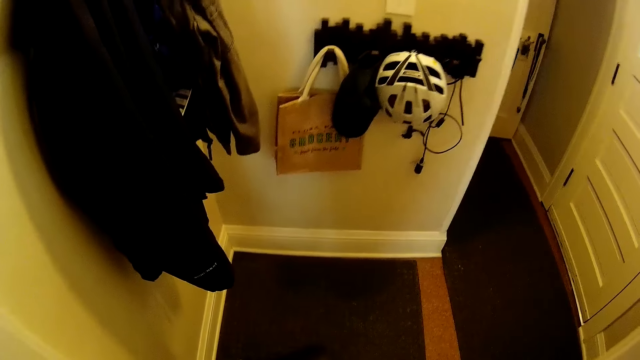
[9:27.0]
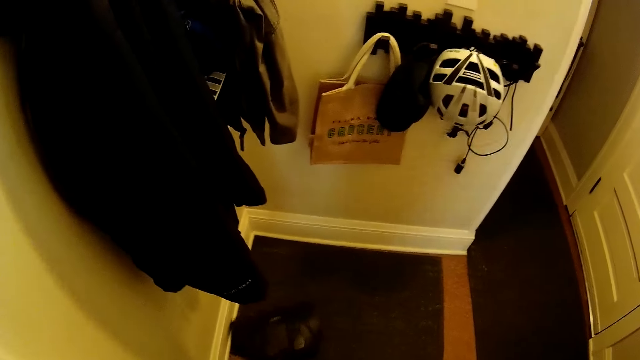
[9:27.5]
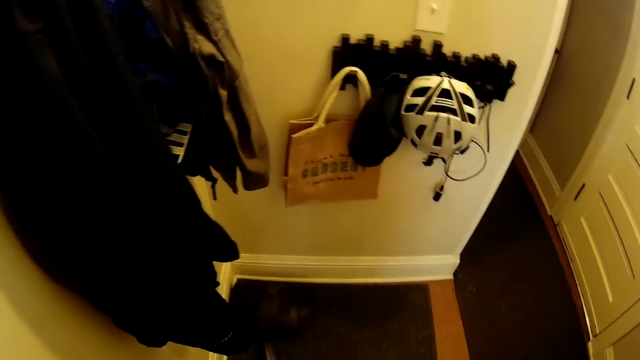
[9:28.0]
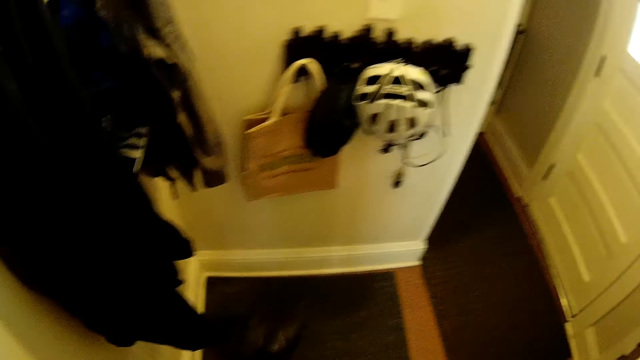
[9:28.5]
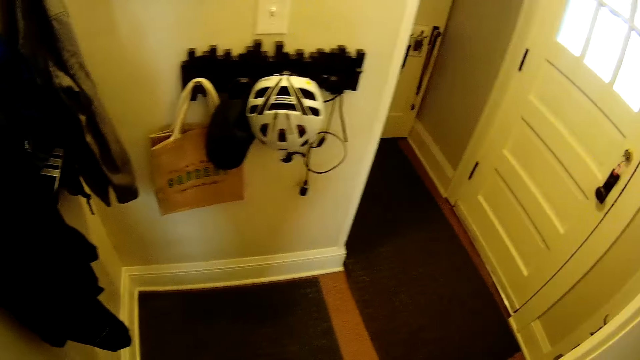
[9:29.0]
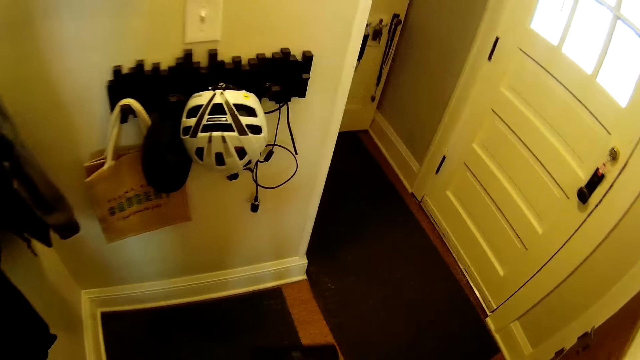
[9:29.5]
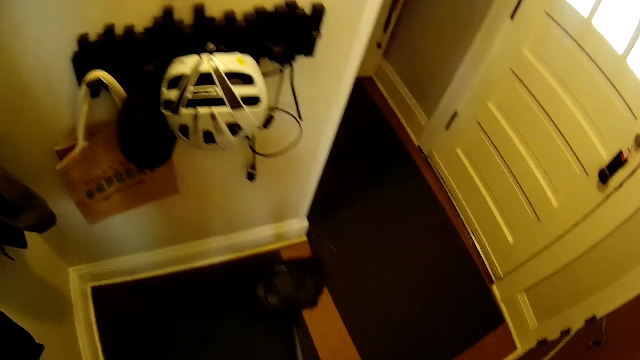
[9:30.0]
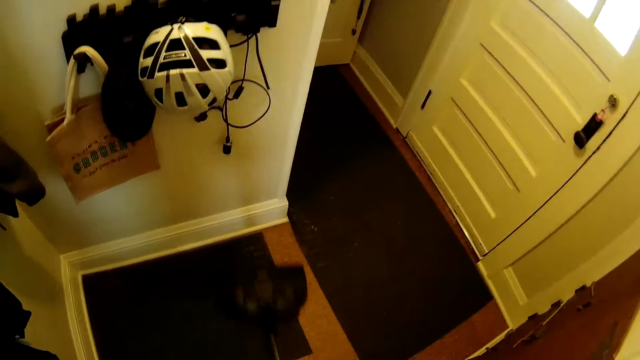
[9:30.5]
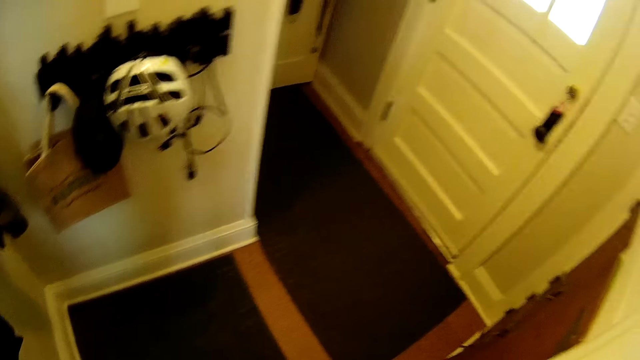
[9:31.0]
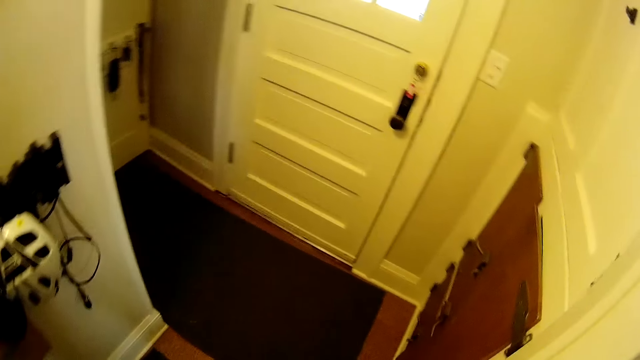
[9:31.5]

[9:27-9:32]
The camera wearer cleans the floor.

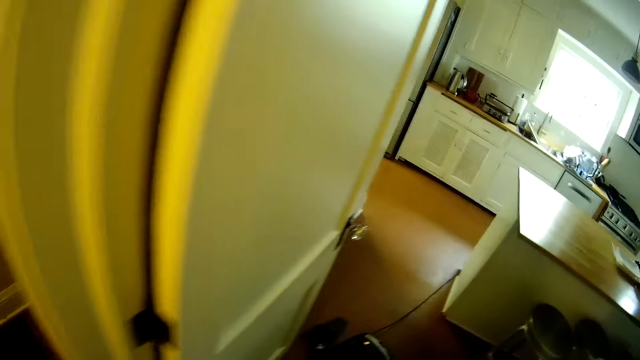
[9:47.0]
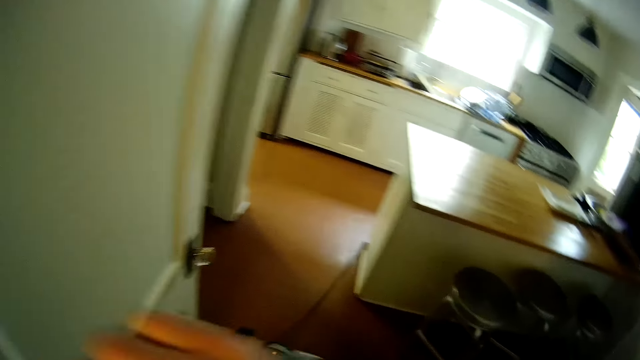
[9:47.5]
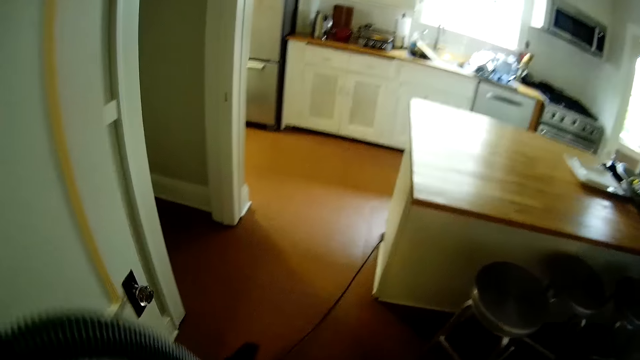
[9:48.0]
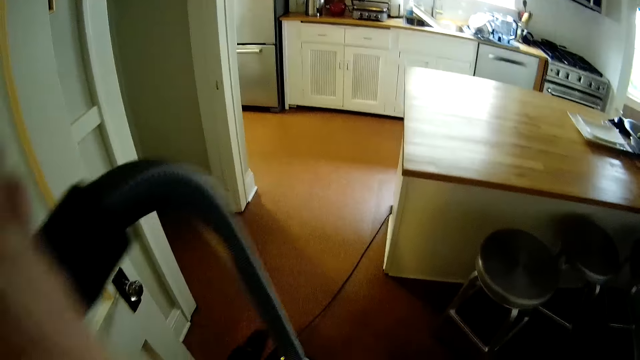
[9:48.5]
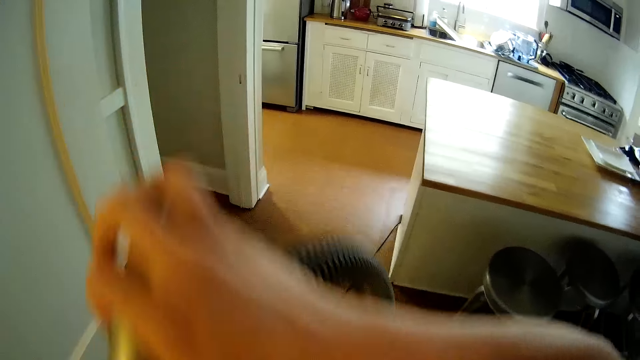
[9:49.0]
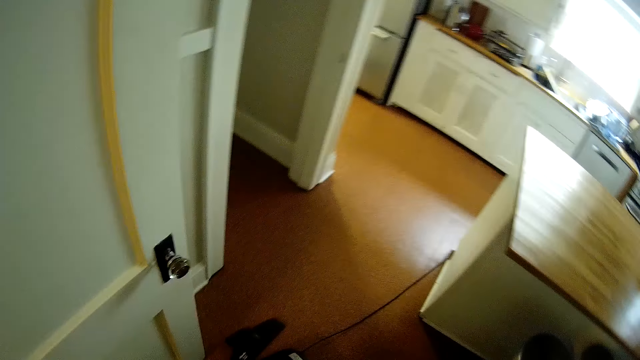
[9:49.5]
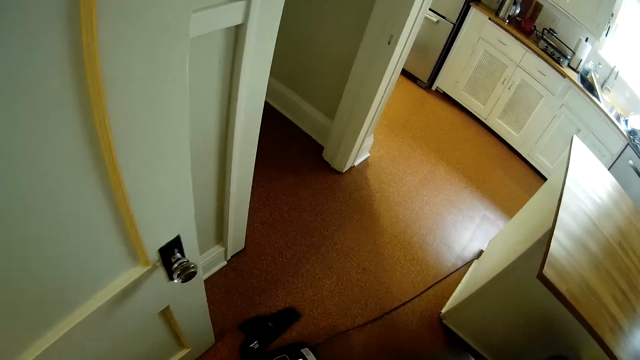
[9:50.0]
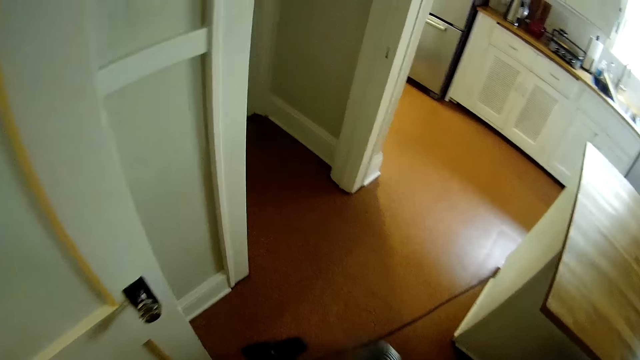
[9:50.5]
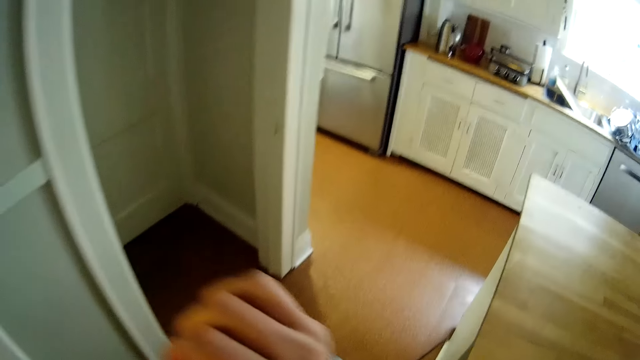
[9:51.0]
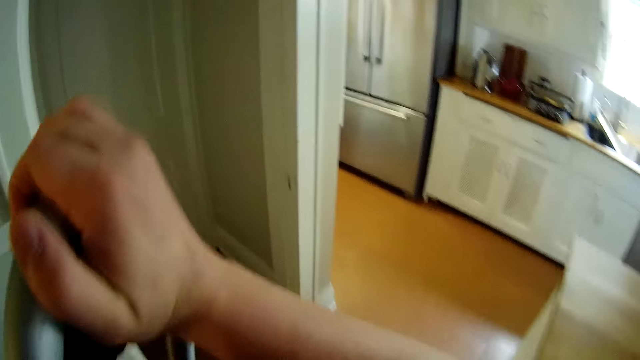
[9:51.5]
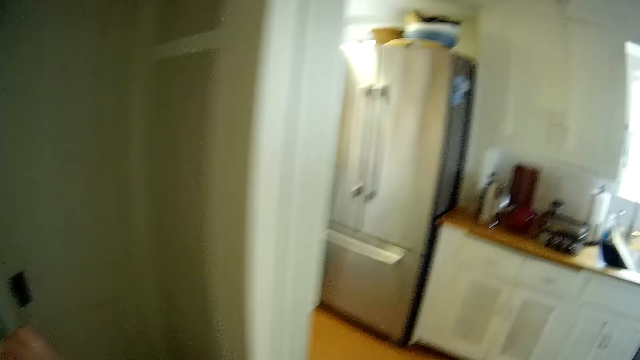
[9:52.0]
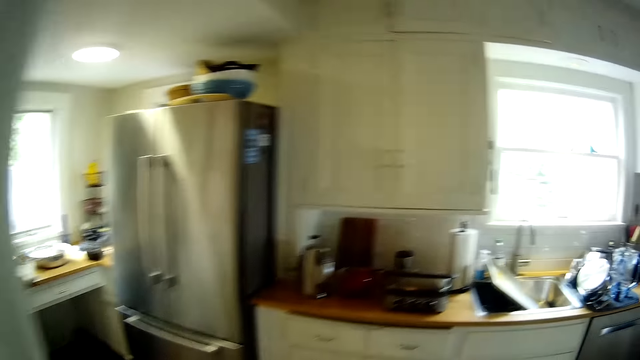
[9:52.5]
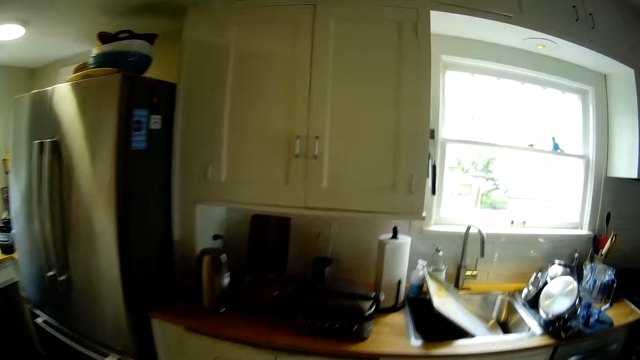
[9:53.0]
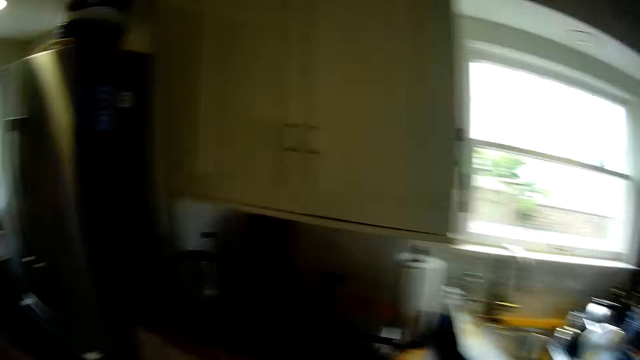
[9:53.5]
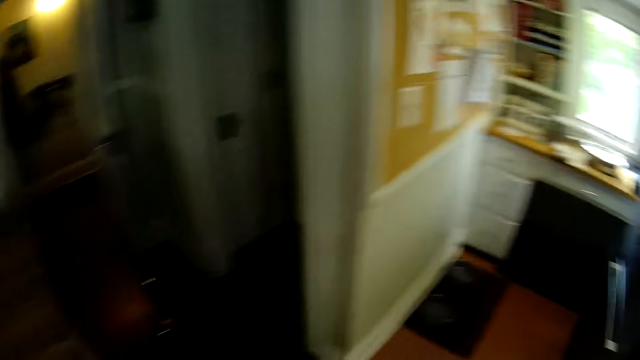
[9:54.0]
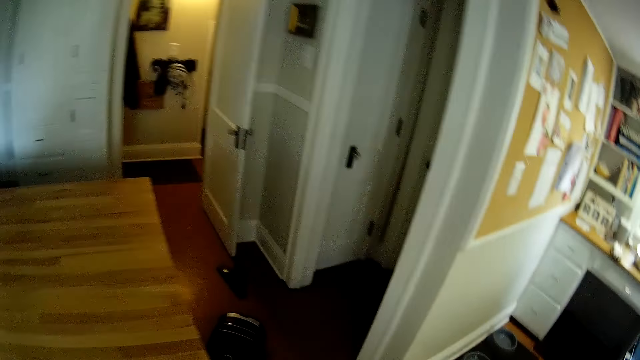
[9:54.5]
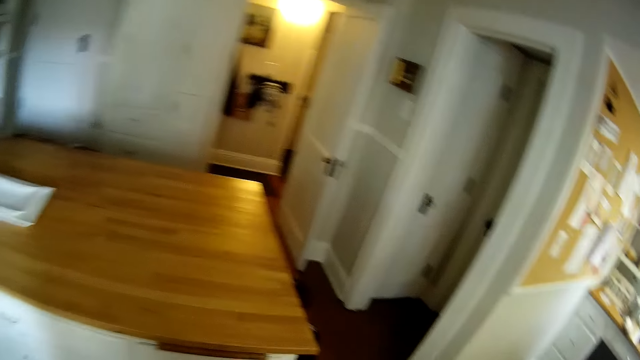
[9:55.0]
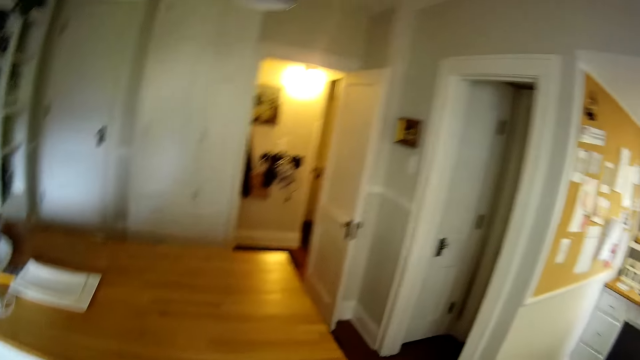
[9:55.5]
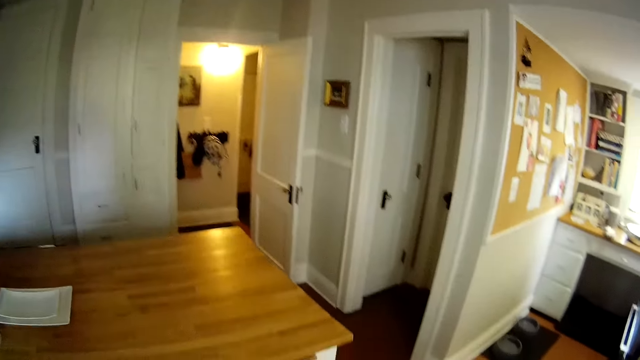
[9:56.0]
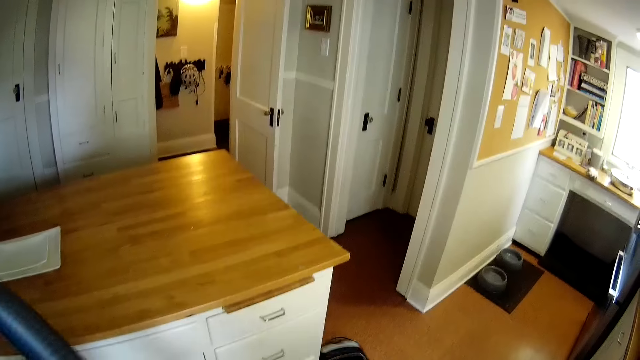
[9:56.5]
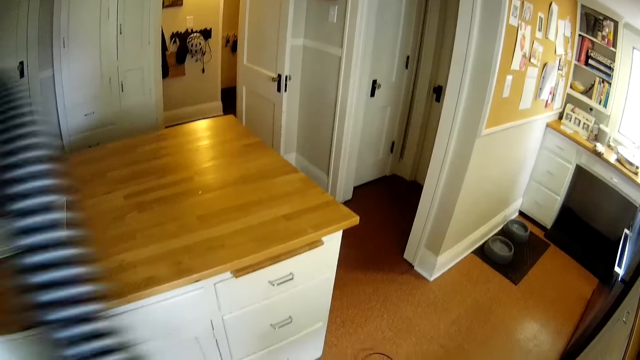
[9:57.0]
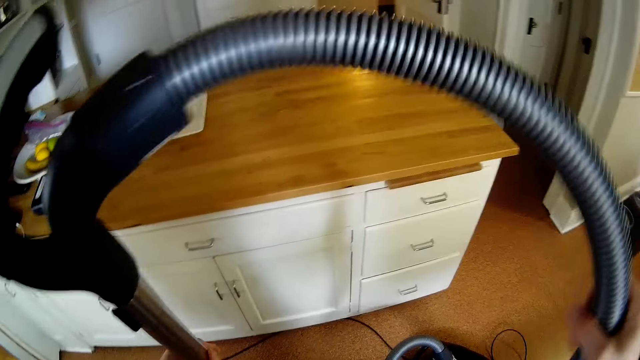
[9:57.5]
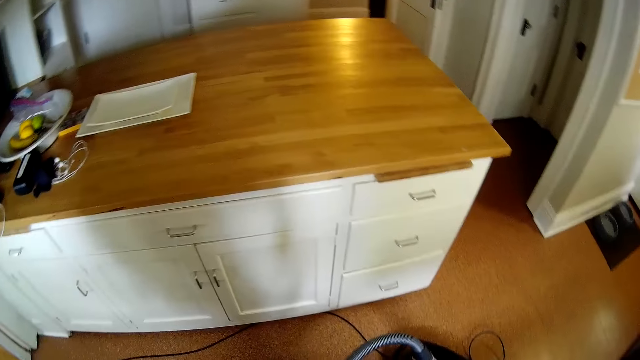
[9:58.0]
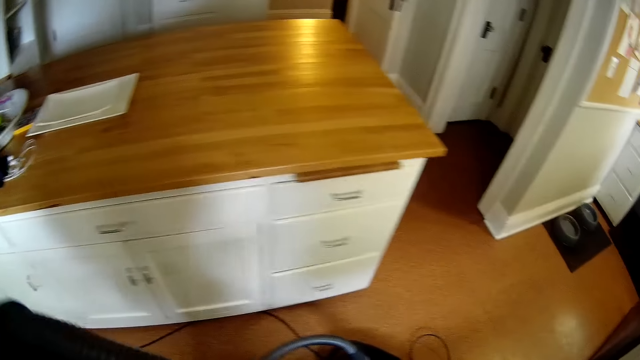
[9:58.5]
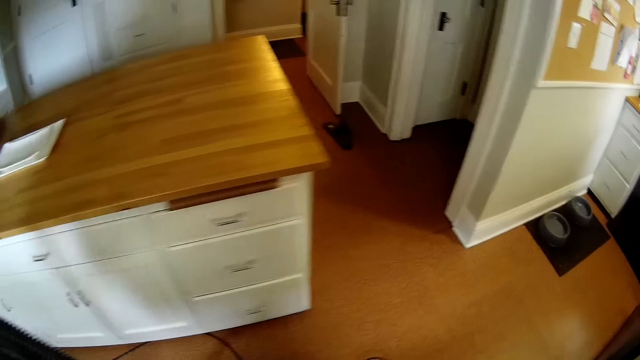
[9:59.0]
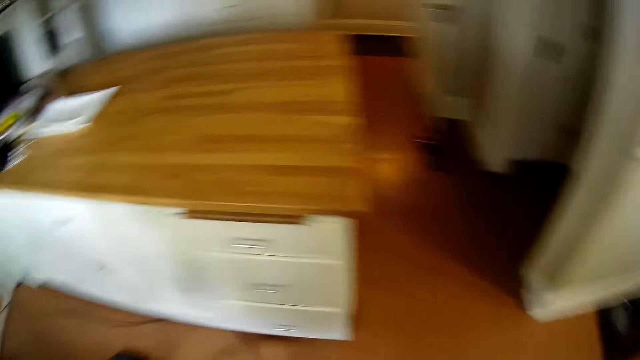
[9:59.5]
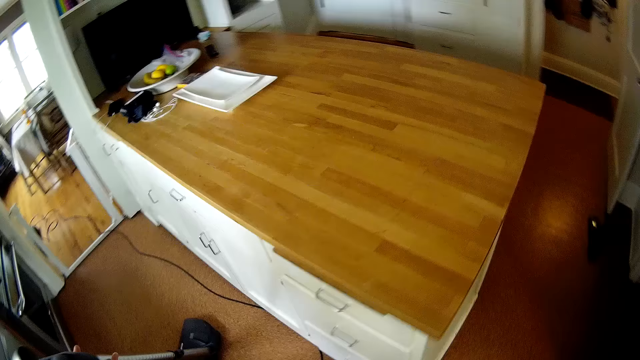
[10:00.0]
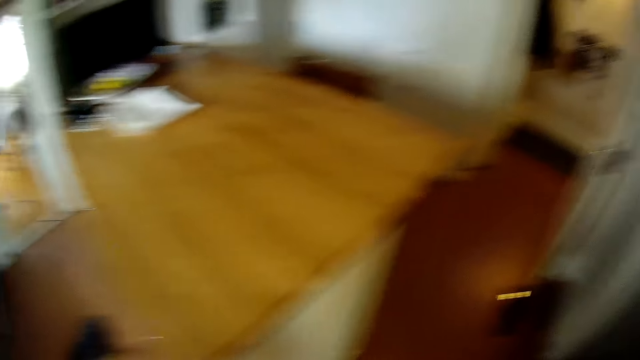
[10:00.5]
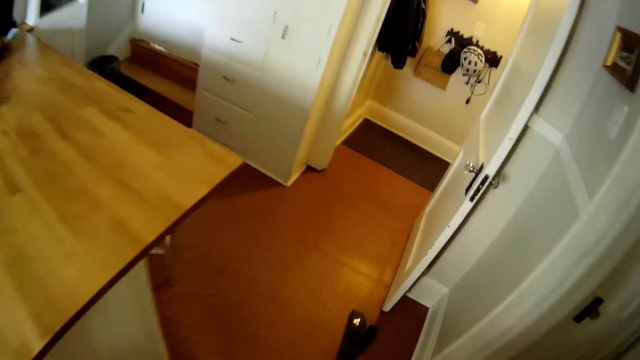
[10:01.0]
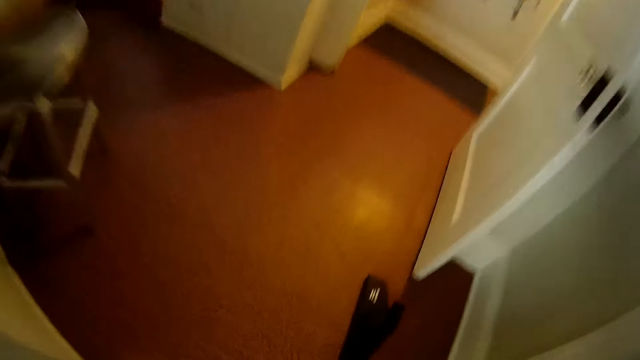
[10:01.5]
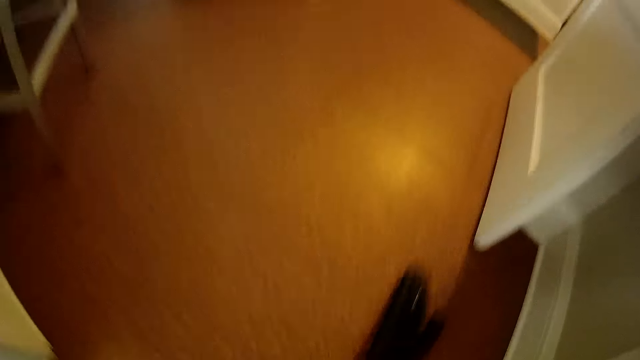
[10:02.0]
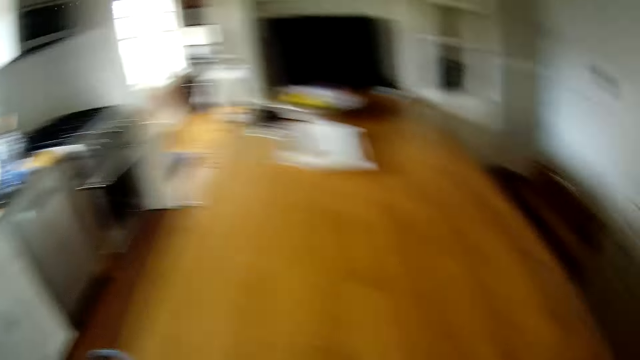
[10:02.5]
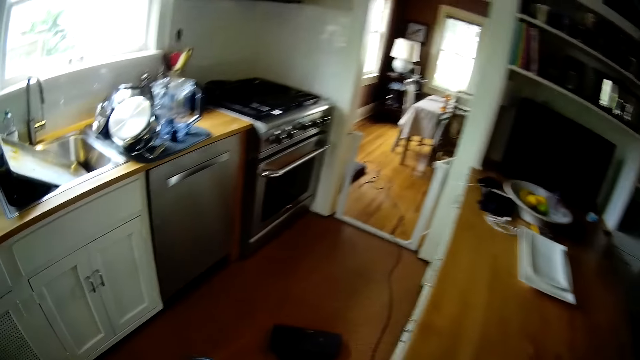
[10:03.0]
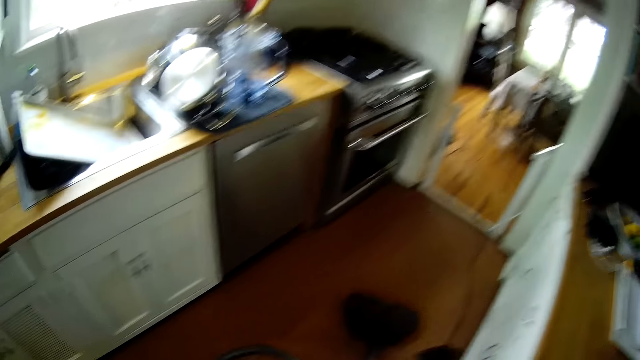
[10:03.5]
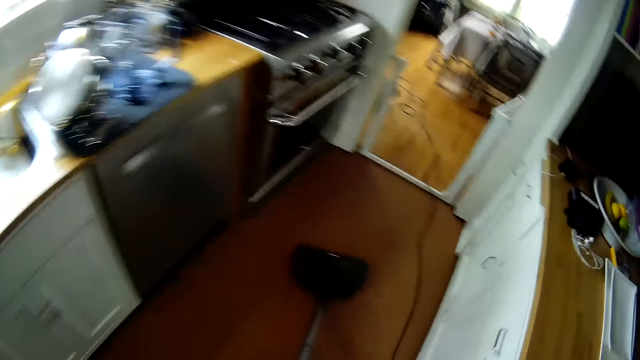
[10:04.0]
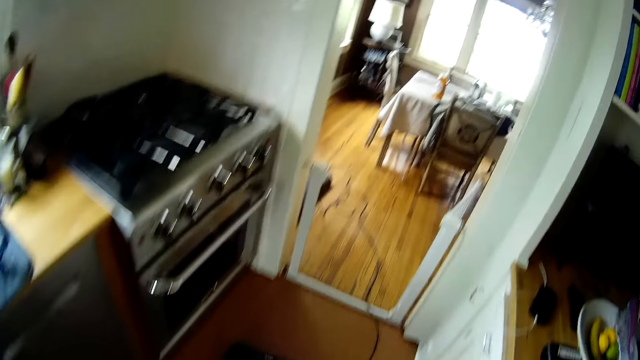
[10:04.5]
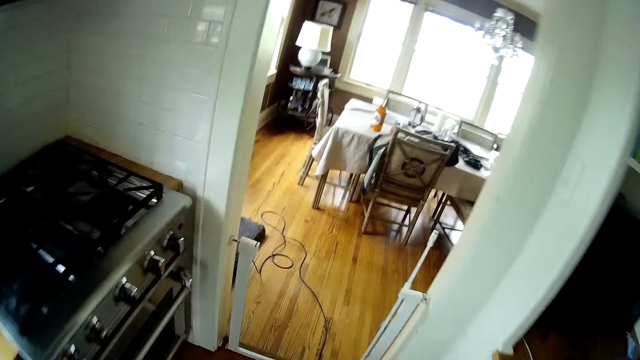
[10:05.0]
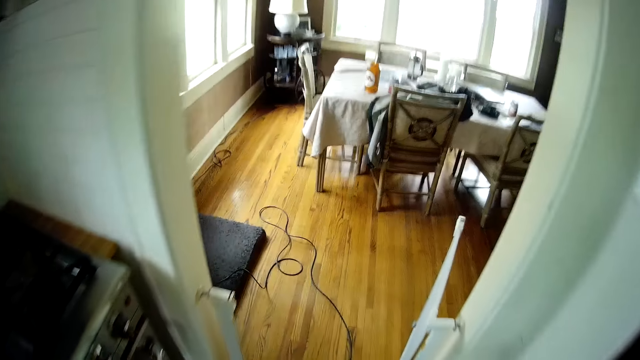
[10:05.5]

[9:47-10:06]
The camera wearer lifts a hose in his right hand. He walks around. He picks up the nozzle with his right hand. He sweeps a floor with the vacuum cleaner in his hands.
